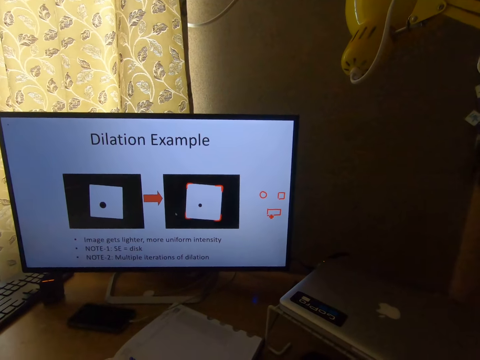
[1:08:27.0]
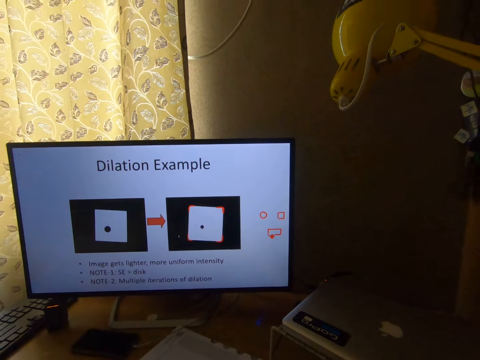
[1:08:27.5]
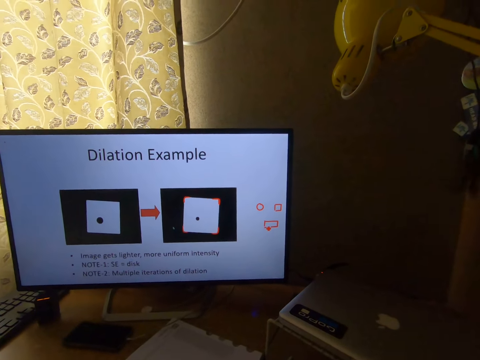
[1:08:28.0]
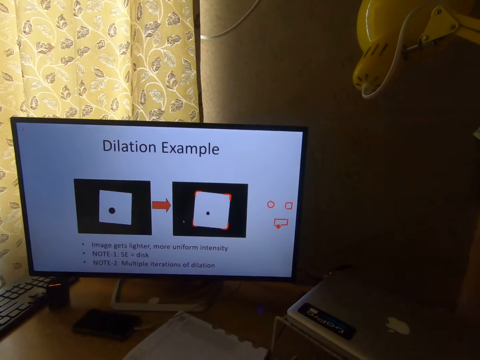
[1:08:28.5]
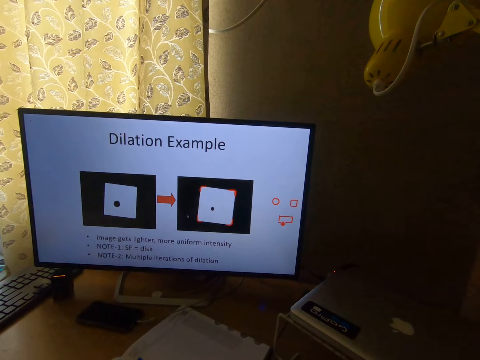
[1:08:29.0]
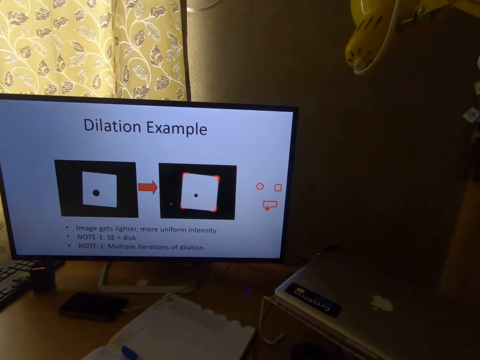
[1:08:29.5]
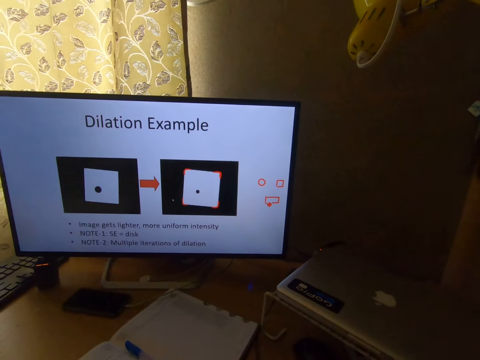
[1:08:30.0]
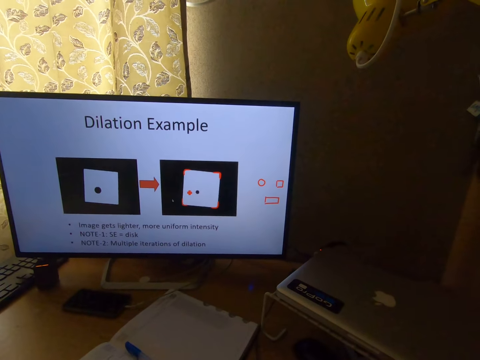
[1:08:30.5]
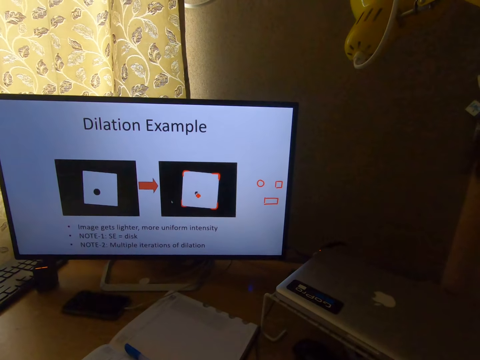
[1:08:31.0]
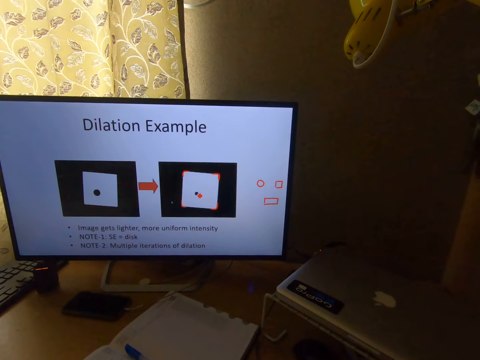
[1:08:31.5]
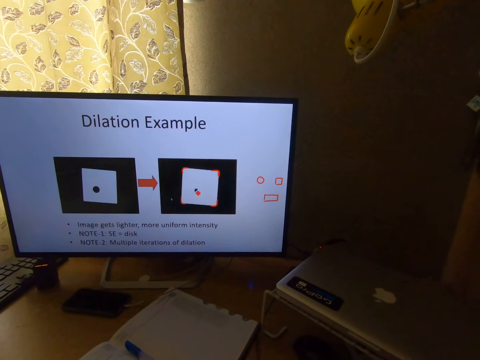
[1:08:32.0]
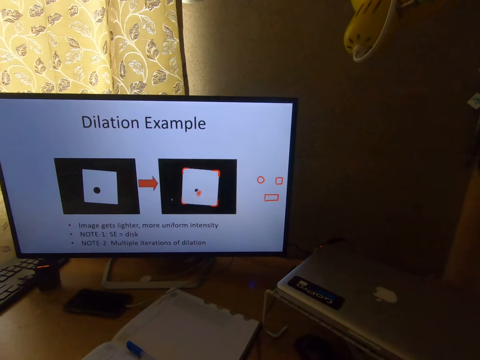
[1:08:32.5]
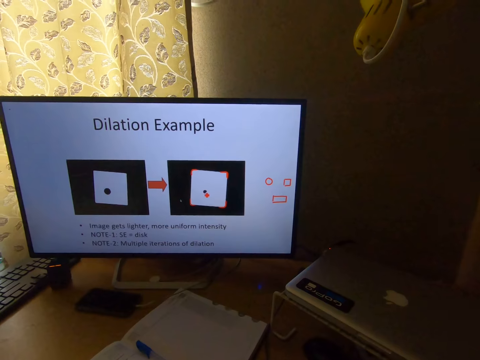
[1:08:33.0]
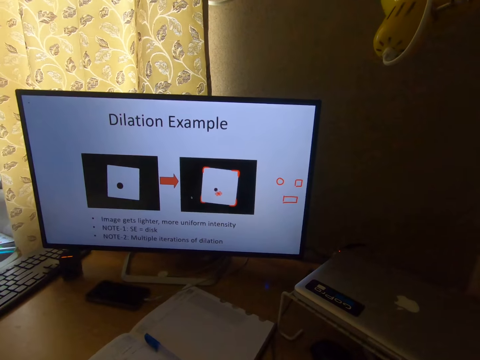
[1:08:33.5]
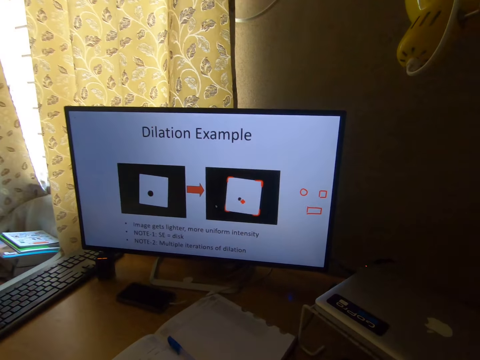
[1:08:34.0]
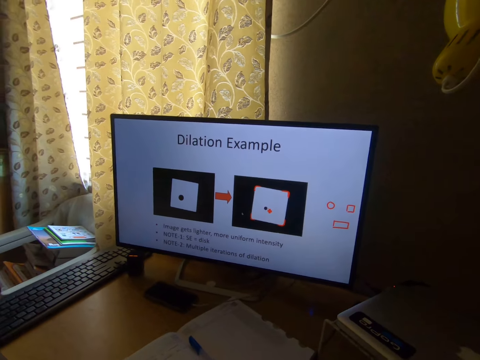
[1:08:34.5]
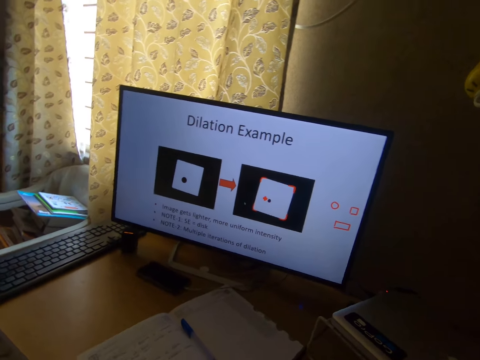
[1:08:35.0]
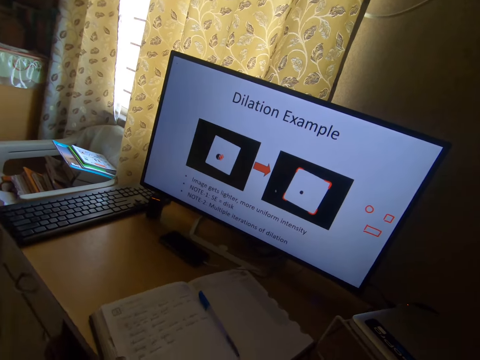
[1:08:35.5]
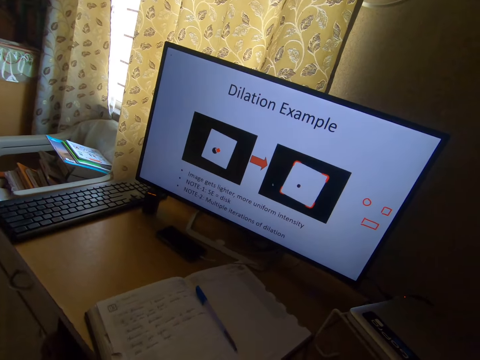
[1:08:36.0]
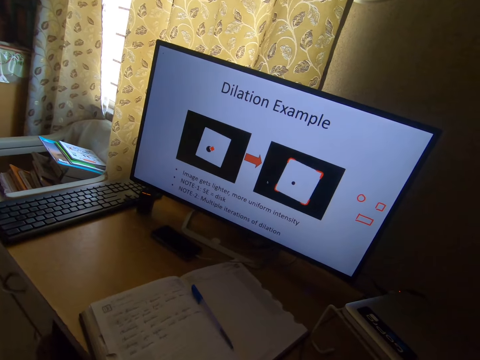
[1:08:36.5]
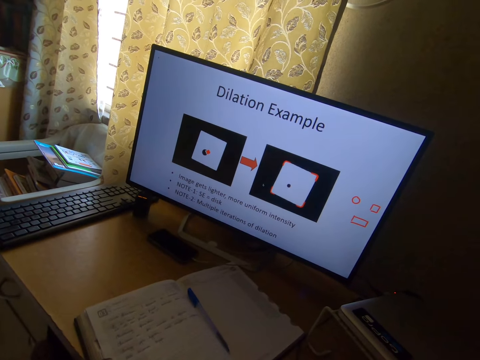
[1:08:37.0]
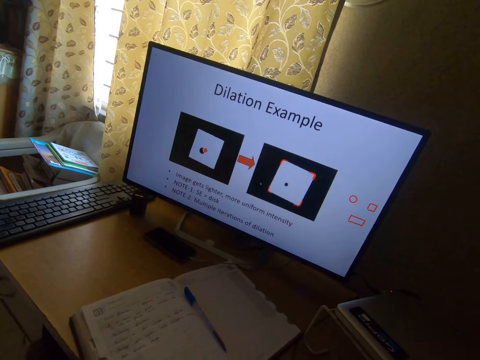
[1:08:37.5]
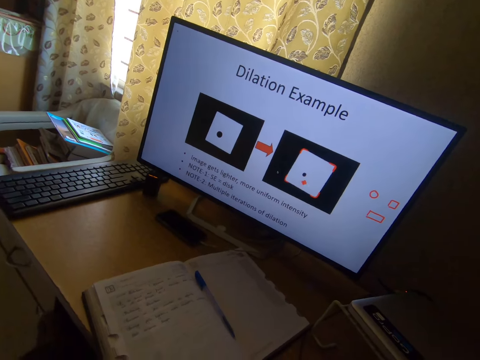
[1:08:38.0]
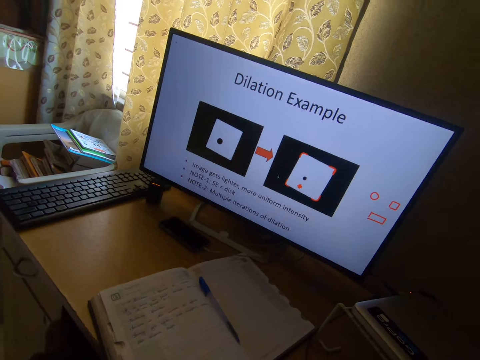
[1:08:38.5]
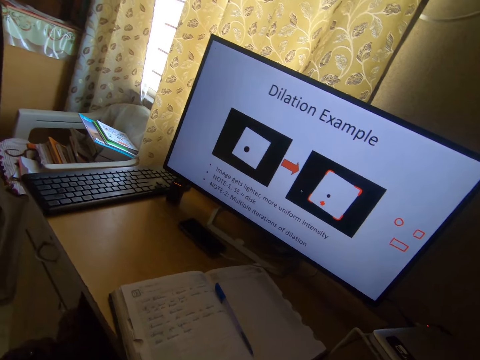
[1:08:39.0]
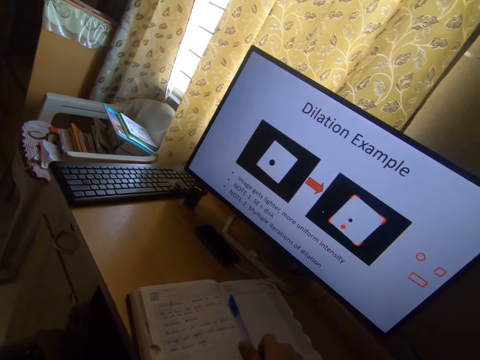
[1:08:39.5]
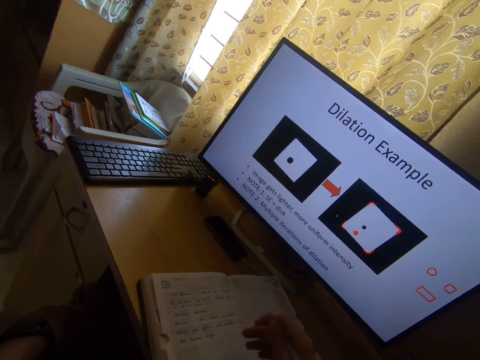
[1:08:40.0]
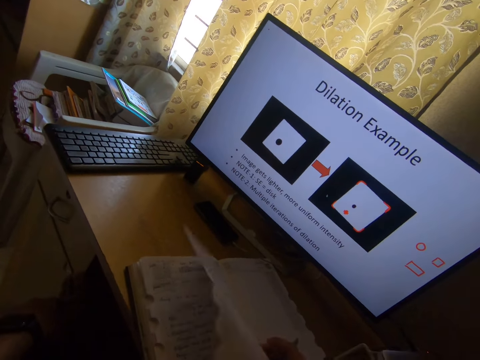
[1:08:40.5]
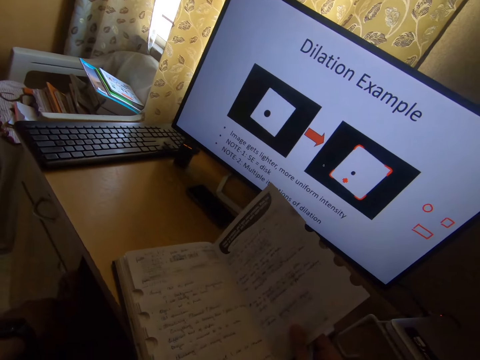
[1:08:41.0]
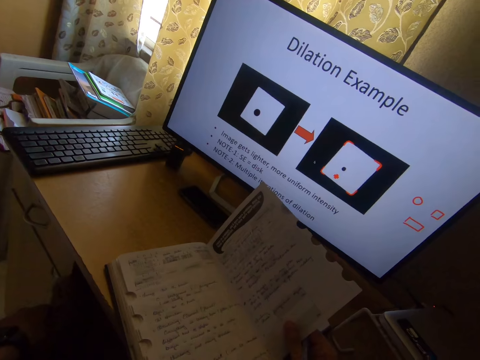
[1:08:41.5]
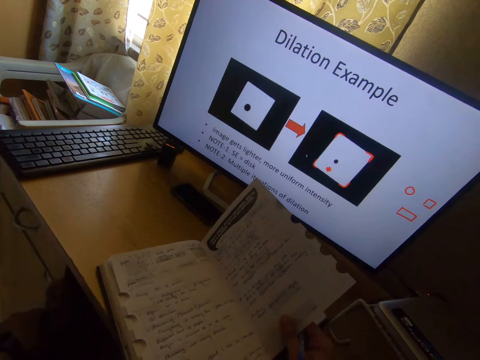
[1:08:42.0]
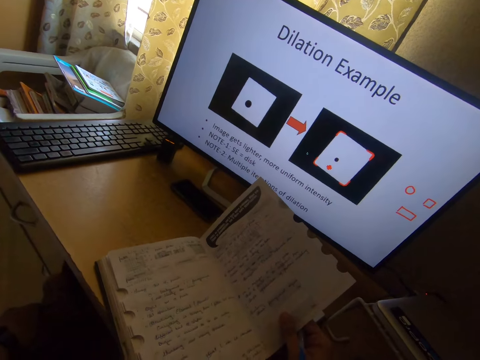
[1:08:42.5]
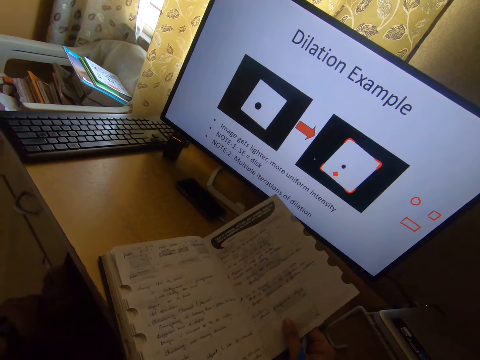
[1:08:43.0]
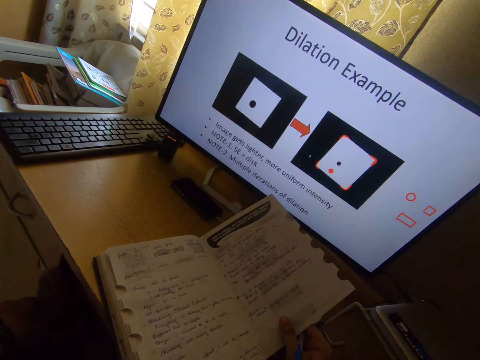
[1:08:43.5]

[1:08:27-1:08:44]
The camera wearer picks up the biro or pen on the book on the table with his right hand. He opens a page on the book with his right hand. He looks at the book.

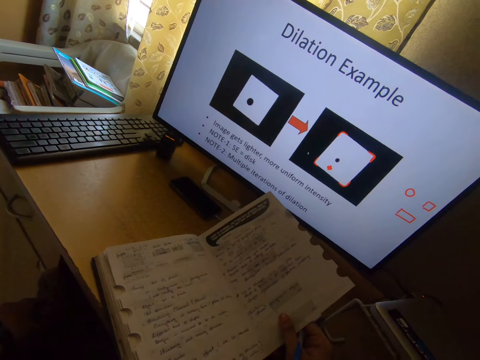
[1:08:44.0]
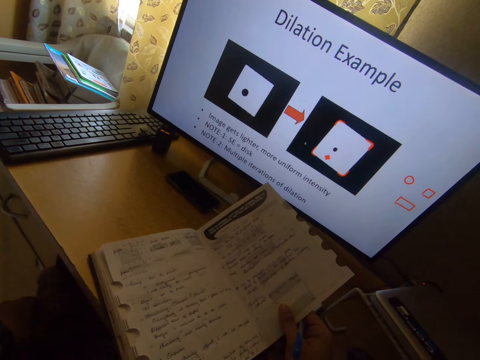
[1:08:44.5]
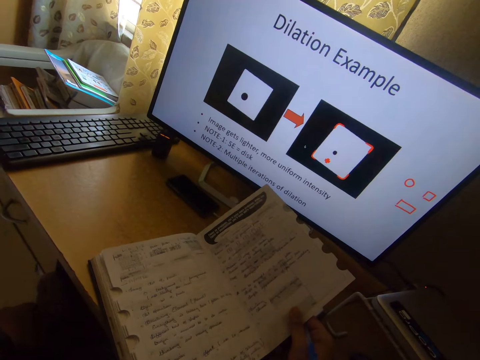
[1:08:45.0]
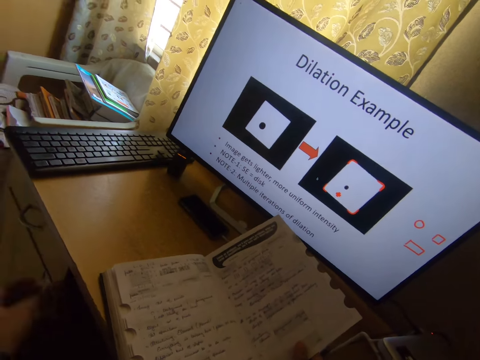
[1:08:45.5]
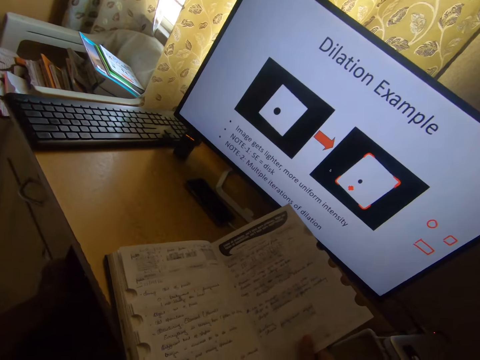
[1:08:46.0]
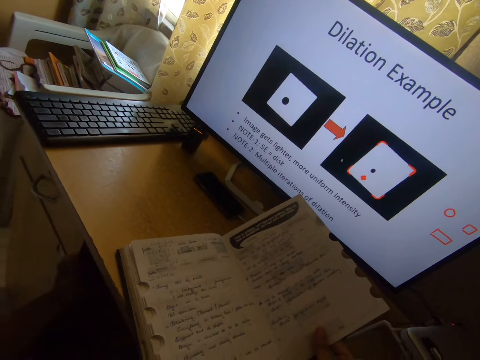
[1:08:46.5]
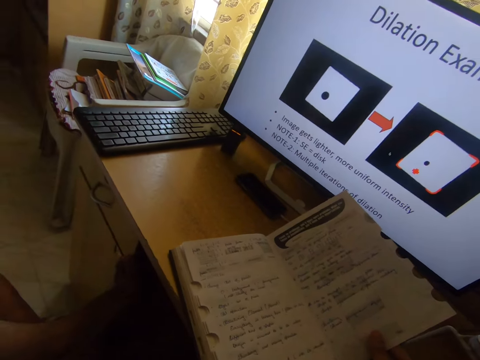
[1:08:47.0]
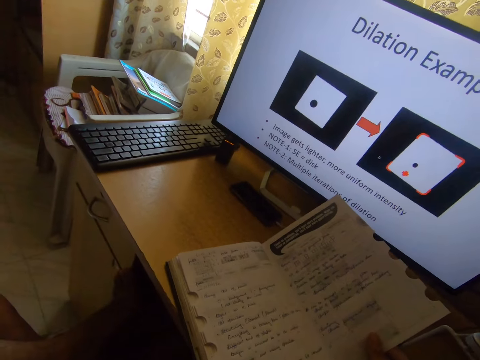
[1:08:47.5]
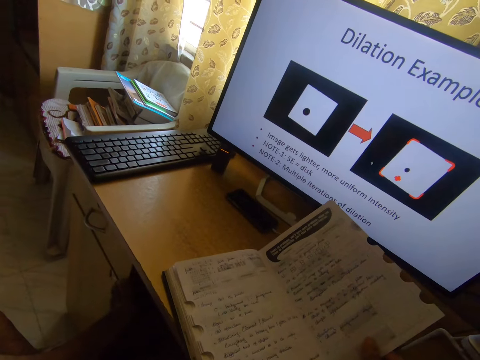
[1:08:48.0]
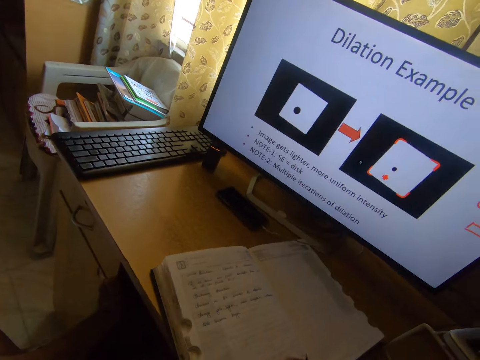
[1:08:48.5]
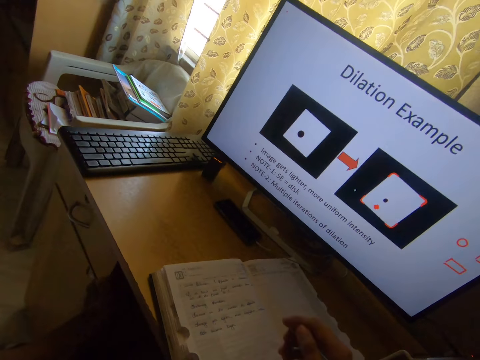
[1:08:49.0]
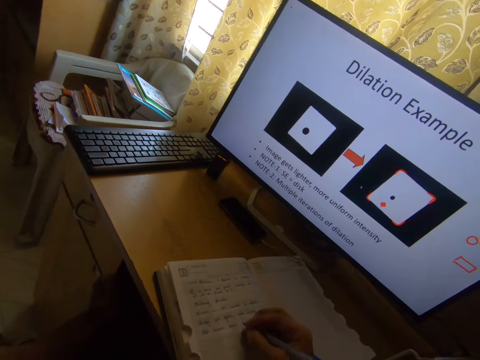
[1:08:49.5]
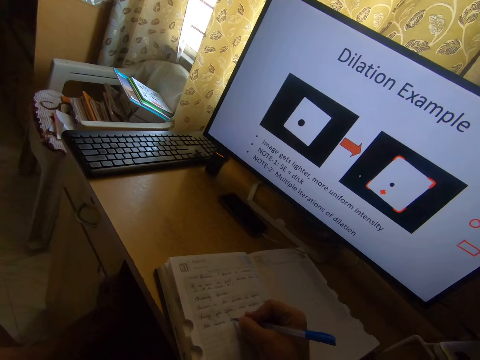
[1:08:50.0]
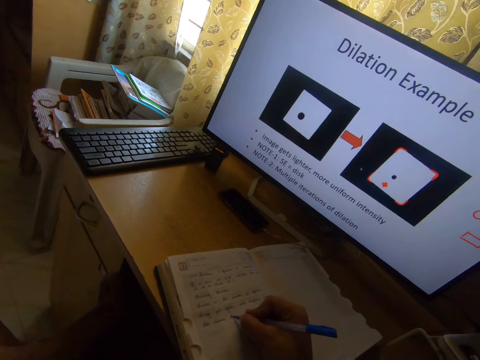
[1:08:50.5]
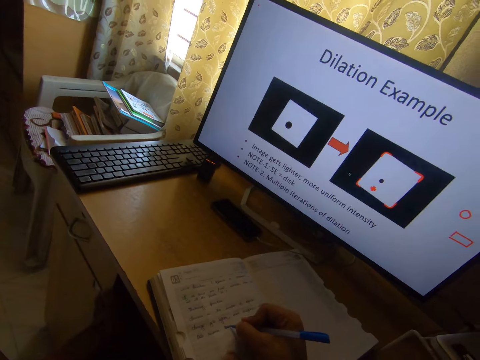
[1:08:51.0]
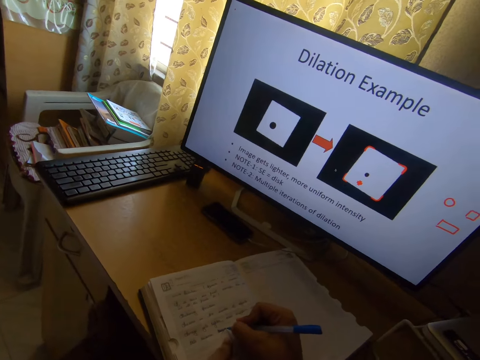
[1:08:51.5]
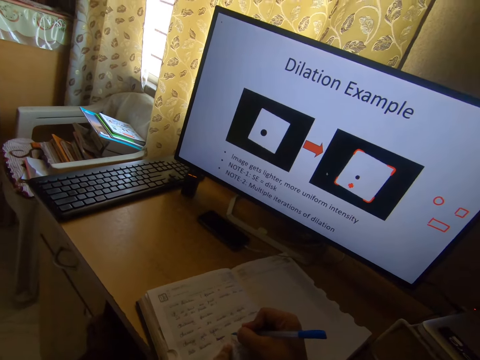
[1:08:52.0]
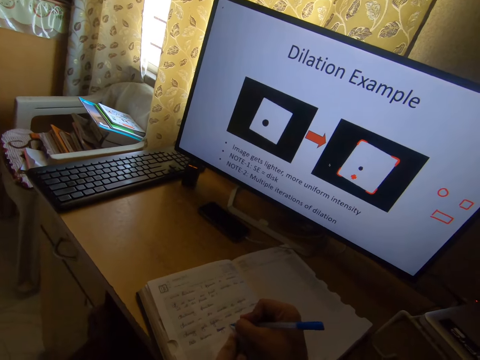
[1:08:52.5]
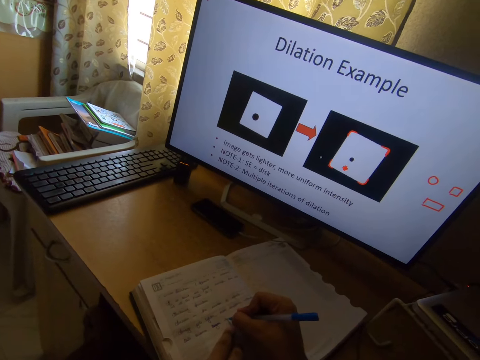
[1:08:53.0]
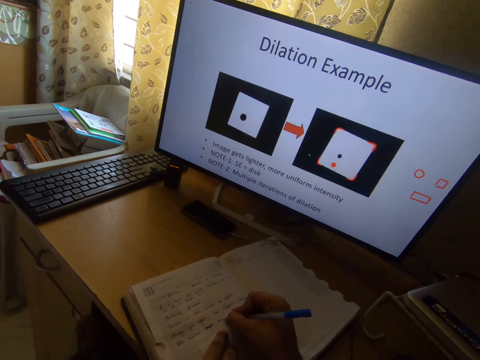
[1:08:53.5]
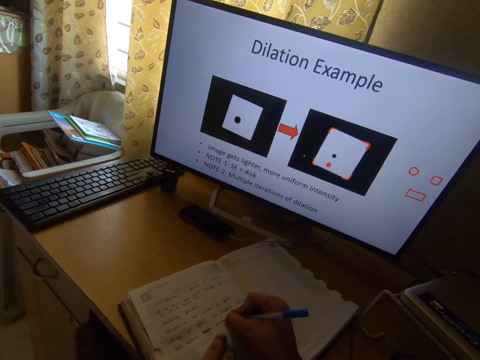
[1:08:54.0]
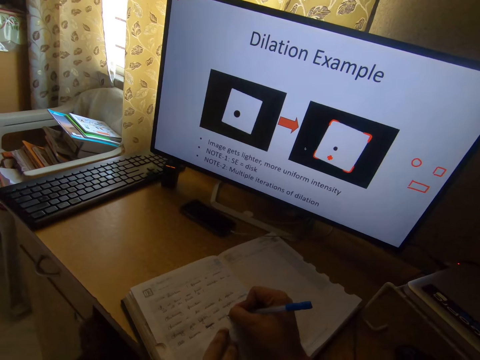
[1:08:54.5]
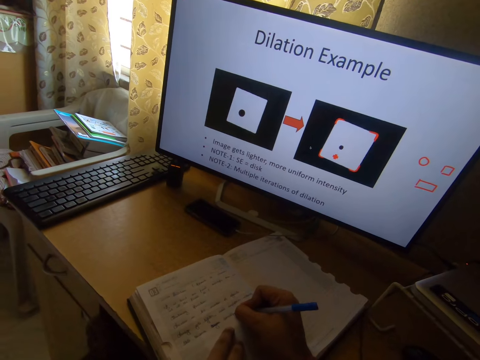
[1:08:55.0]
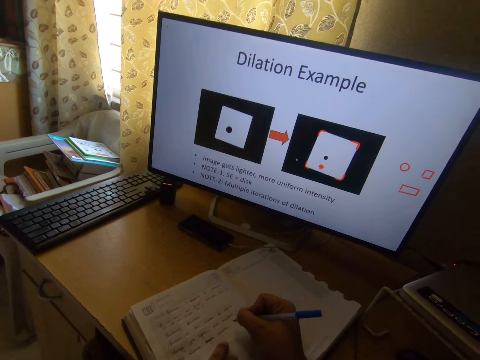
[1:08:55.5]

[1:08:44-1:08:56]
The camera wearer raises his left hand towards his face. He lowers the page on the book. He writes on the book with the pen in his right hand.
